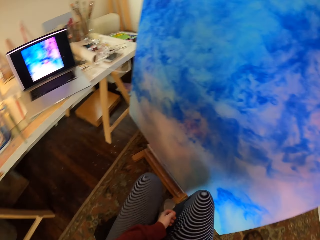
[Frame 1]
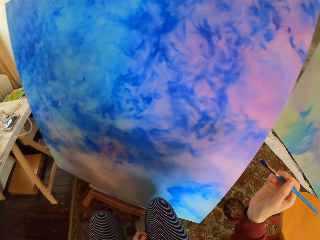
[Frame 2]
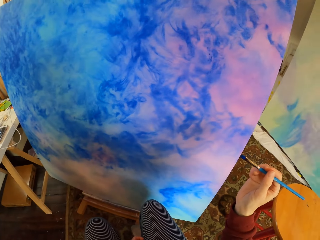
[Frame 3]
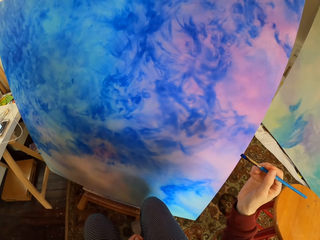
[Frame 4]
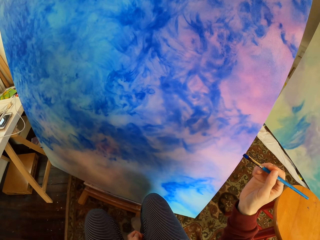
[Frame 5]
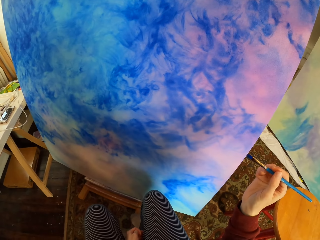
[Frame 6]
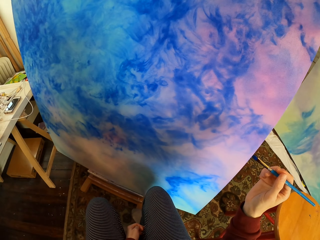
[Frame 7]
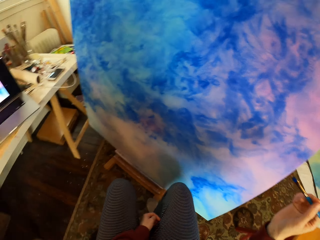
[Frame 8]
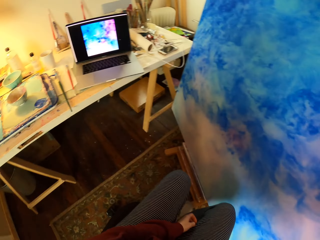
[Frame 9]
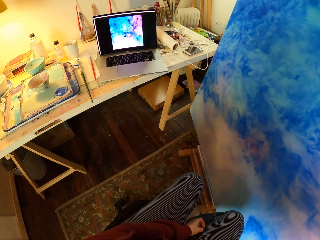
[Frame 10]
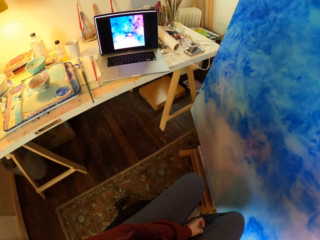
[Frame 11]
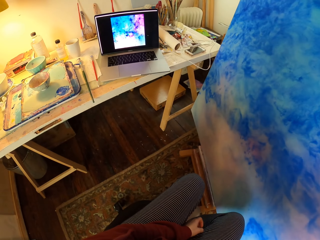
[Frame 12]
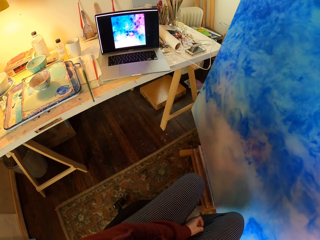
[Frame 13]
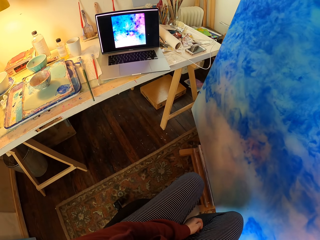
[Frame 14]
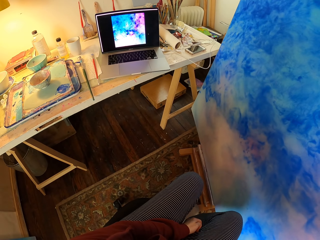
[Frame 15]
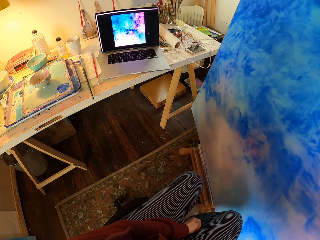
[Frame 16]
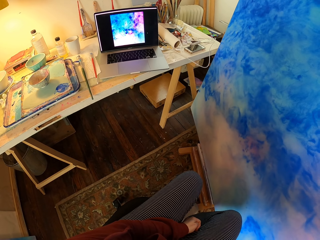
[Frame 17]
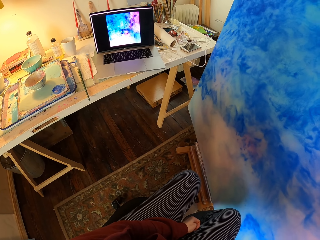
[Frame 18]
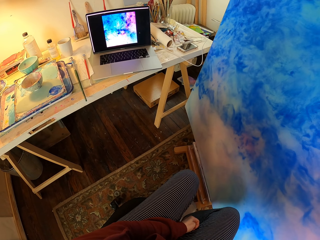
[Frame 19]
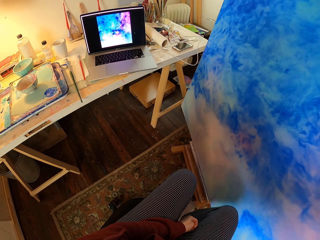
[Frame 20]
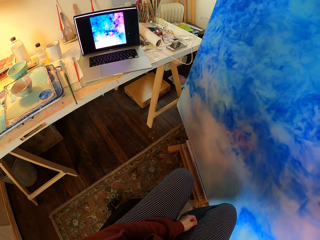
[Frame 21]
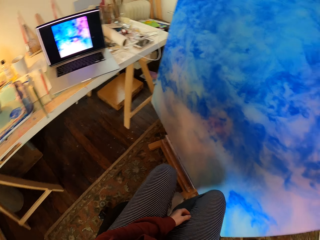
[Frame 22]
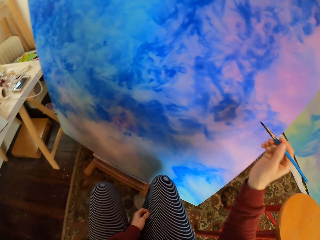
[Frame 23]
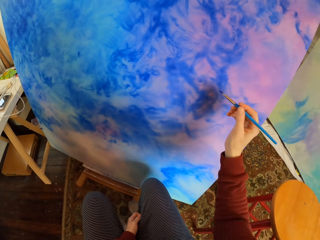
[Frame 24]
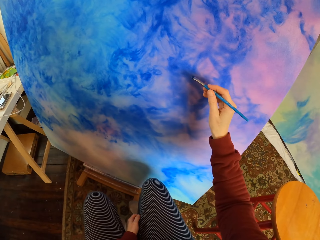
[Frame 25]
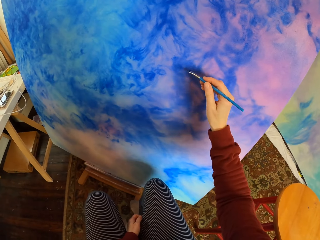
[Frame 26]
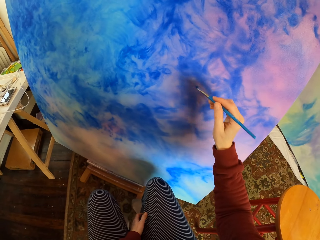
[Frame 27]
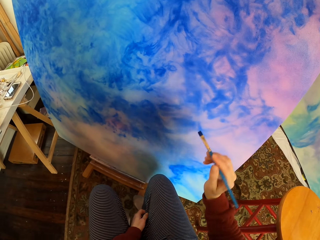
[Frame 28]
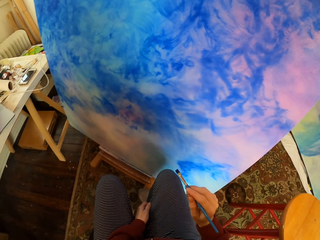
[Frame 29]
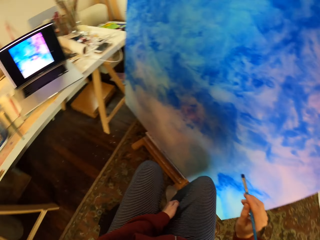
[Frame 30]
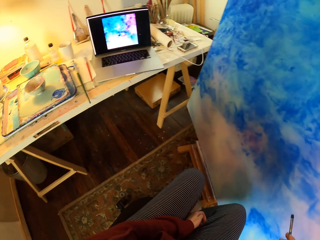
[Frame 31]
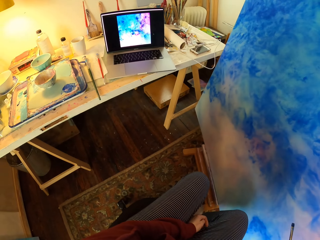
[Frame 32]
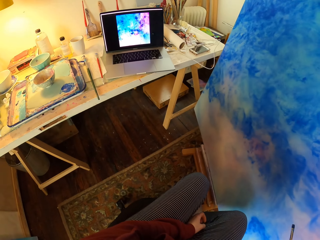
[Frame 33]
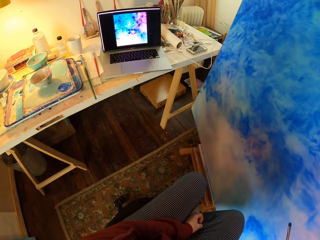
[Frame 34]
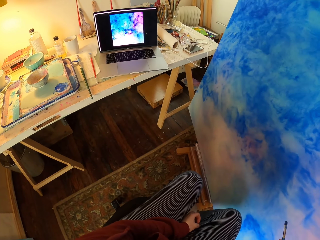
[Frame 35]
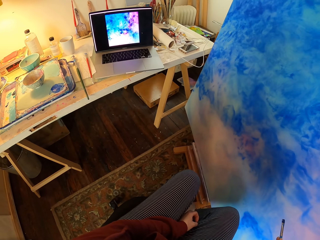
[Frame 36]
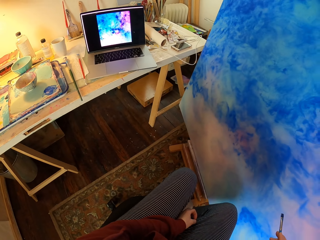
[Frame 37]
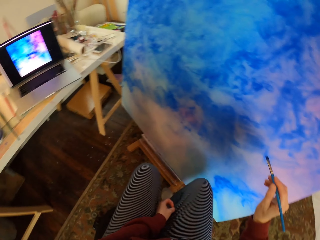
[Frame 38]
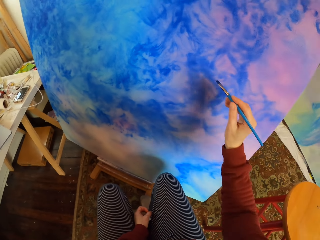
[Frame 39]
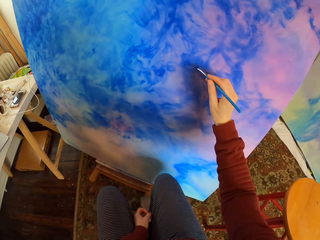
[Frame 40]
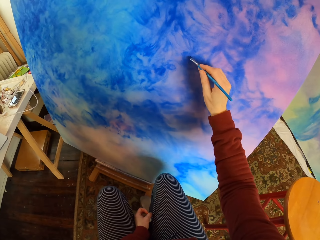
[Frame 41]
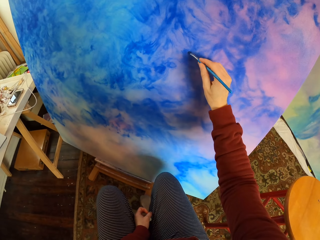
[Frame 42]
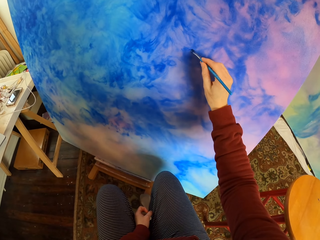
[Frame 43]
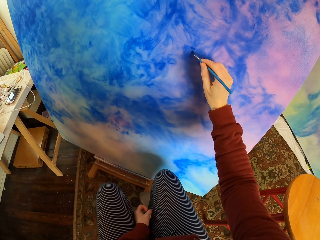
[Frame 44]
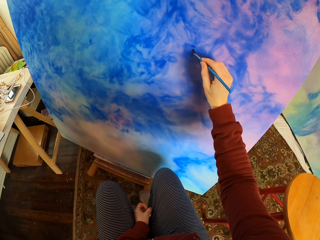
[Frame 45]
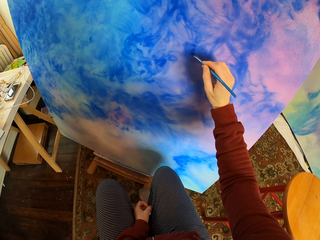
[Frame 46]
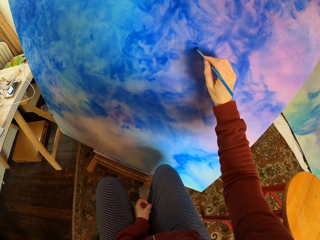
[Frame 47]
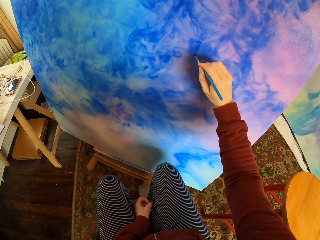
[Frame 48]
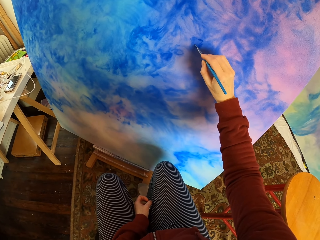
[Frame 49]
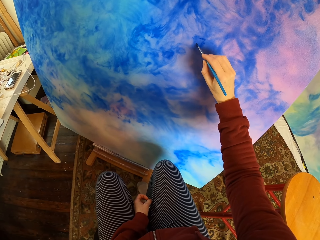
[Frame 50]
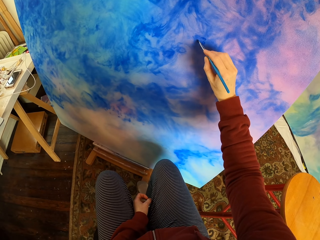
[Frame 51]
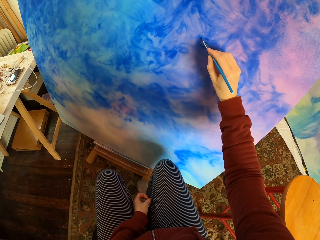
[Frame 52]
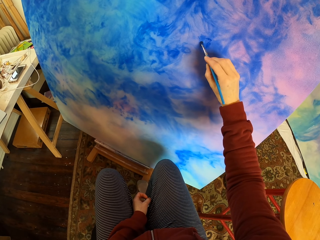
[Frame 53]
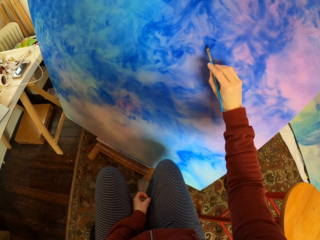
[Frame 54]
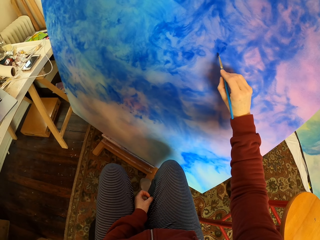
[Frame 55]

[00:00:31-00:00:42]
The camera wearer looks at the board. They look at the laptop. They brush the board. They look at the laptop. They brush the board.

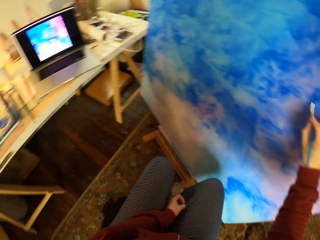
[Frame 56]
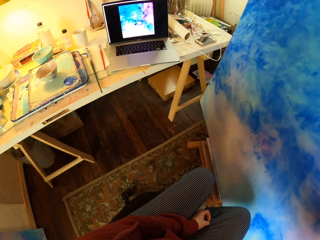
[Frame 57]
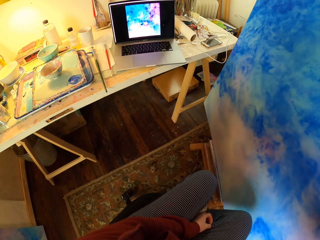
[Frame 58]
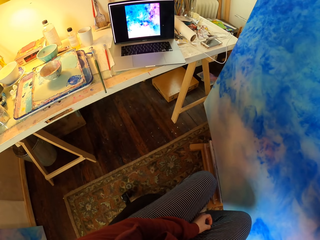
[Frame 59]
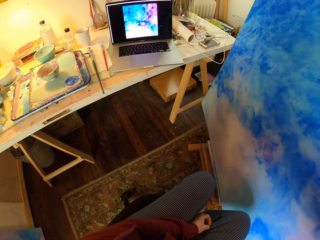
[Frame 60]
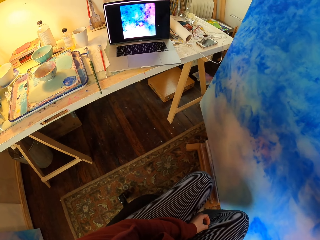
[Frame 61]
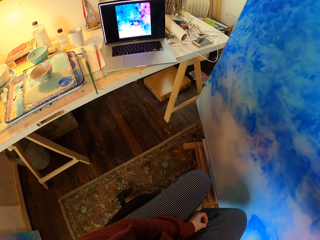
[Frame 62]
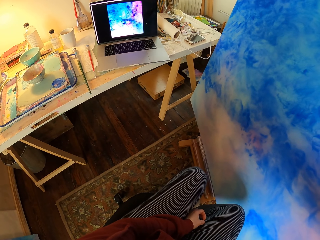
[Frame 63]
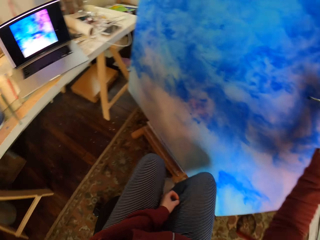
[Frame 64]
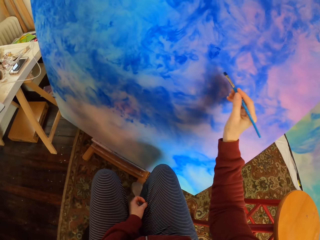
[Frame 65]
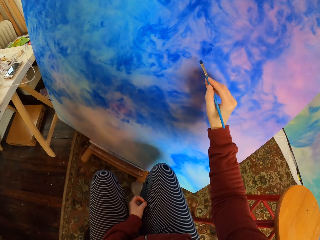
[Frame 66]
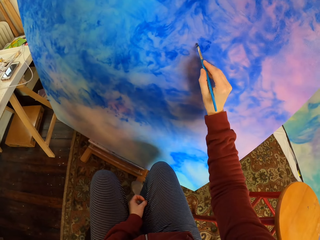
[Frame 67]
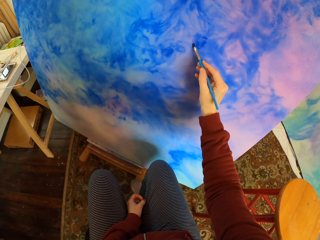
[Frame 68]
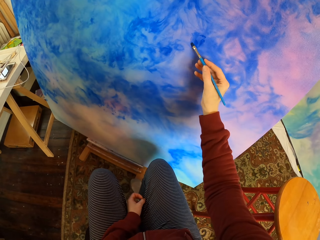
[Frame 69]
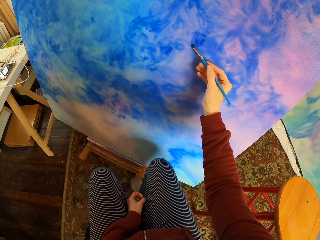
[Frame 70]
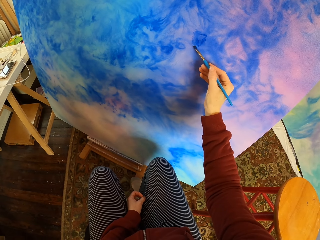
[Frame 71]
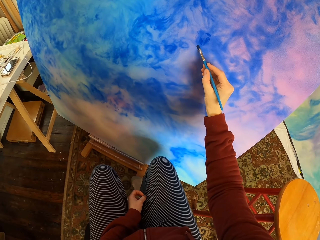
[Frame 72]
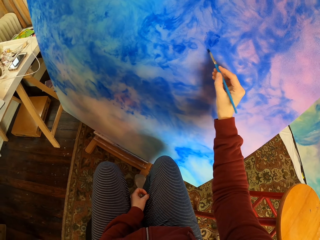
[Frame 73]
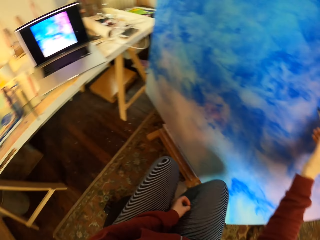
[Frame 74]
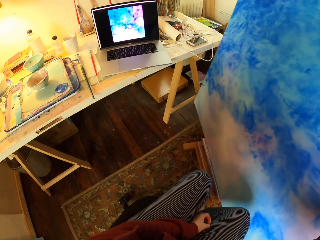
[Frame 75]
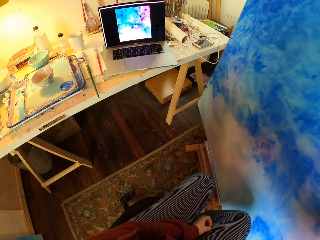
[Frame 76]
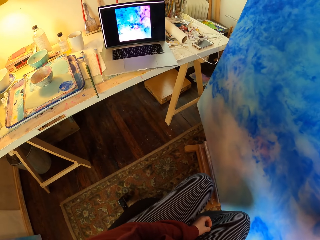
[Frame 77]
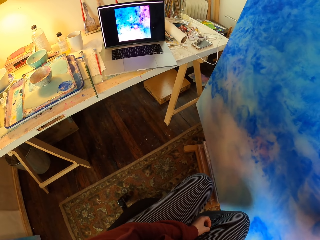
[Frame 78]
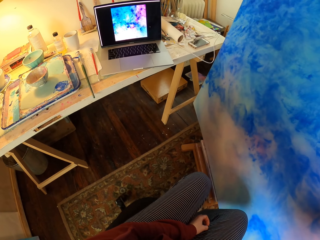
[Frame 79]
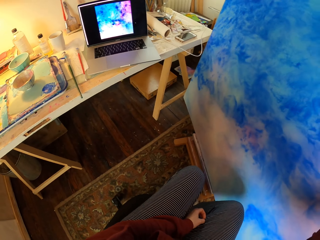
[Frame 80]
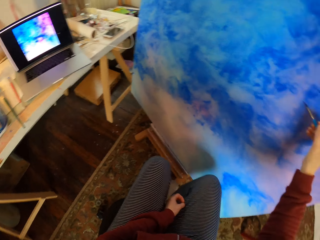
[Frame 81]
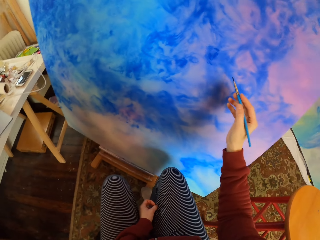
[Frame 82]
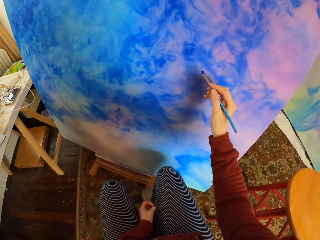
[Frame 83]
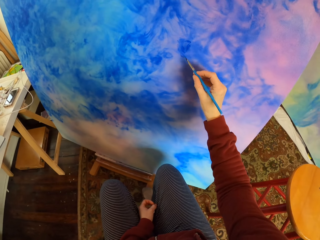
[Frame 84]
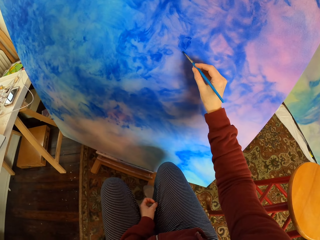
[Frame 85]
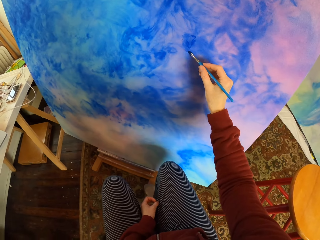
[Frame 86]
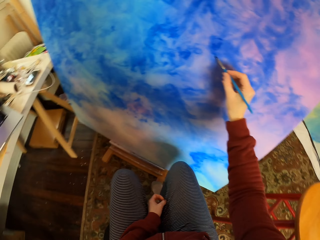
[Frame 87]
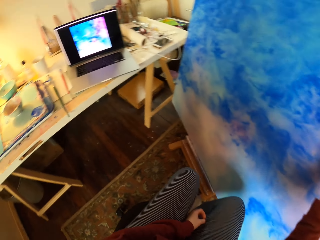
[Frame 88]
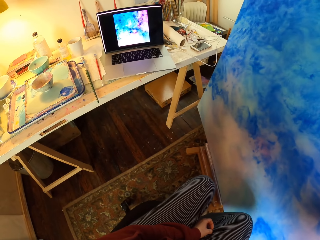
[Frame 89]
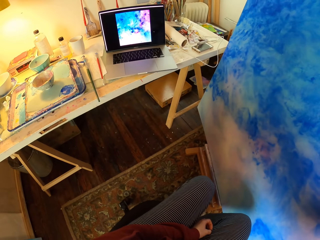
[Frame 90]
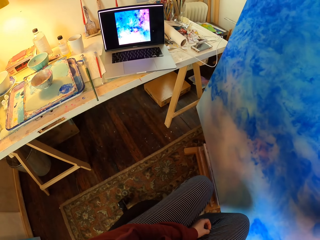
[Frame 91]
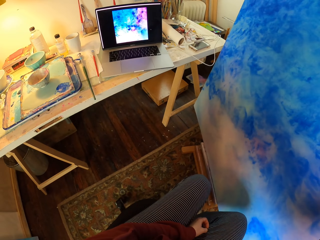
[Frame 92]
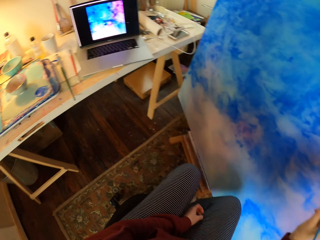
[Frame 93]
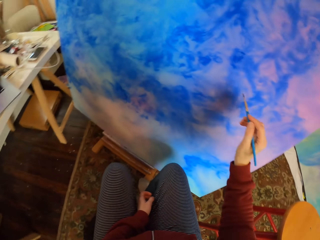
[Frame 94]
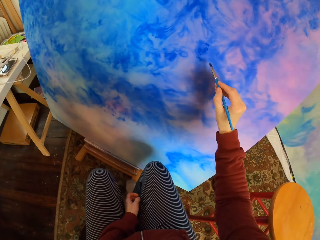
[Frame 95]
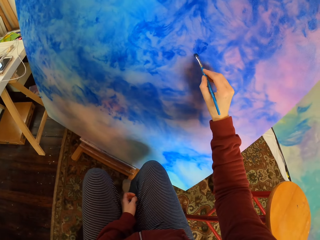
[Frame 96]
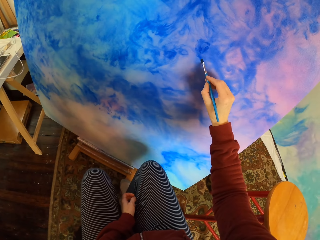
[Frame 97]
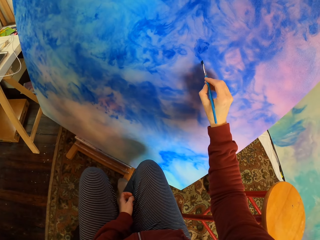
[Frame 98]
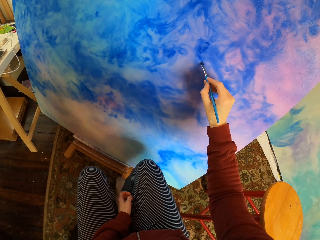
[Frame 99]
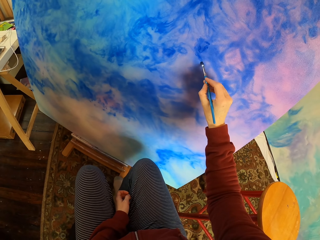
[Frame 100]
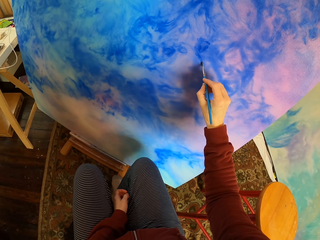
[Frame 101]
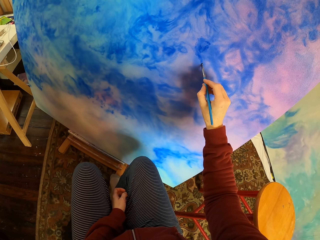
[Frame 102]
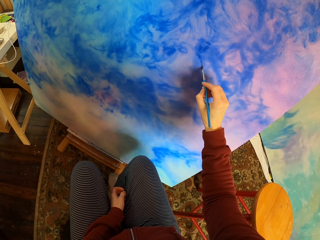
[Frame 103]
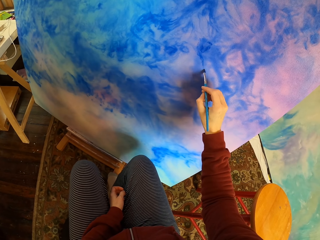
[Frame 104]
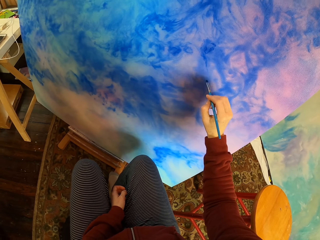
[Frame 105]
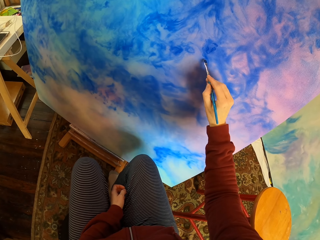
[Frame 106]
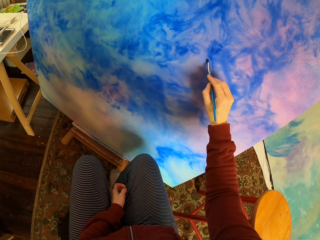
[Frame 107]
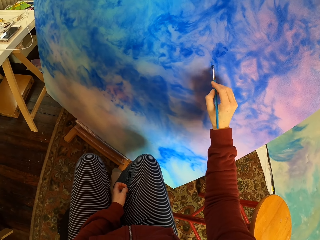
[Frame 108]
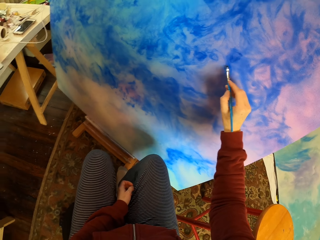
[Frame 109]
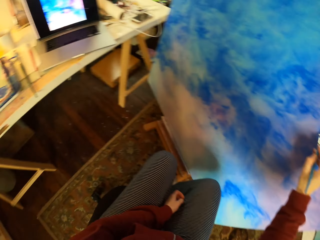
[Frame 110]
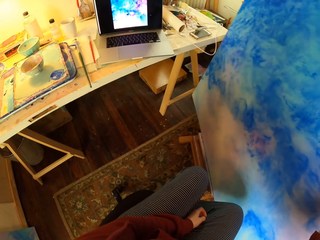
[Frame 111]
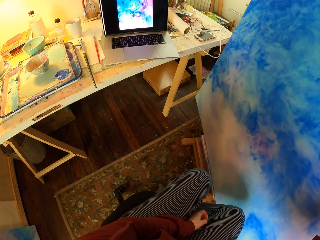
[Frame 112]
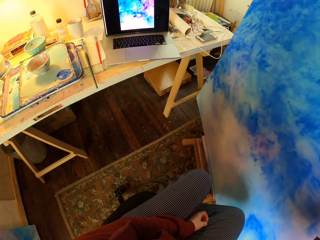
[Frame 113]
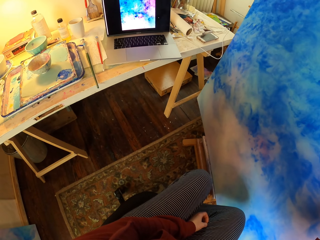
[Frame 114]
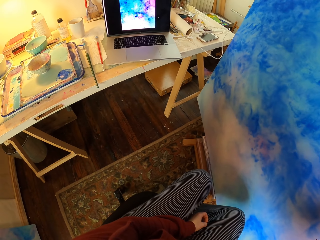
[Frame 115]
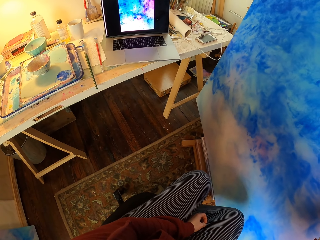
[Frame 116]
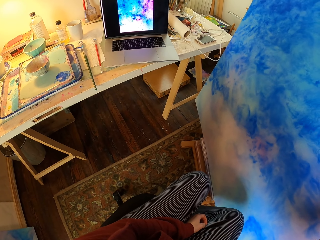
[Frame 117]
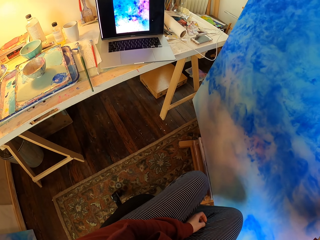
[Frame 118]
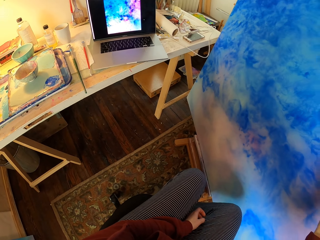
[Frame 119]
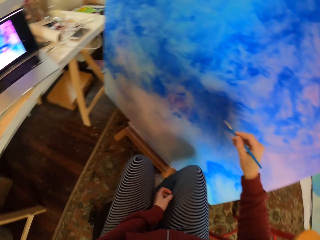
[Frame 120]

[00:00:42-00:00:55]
The camera wearer looks at the laptop. They brush the board. They look at the laptop. They brush the board. They look at the laptop. They brush the board. They look at the laptop.
